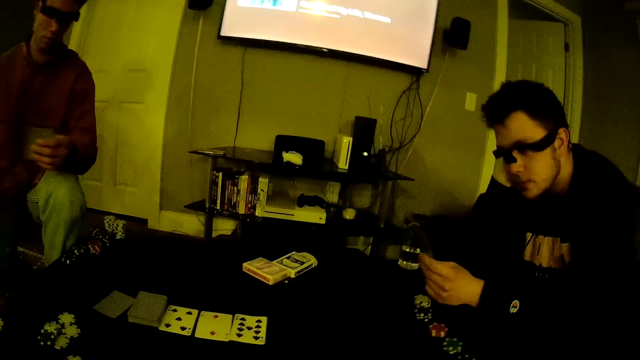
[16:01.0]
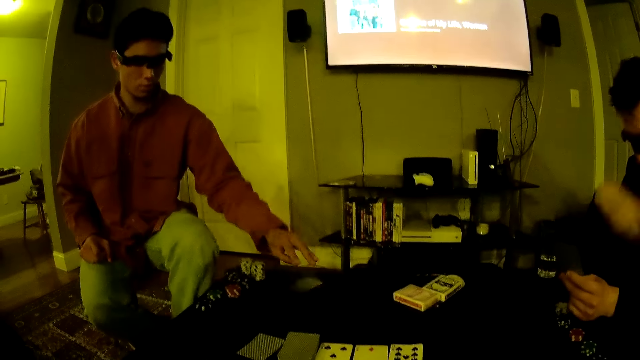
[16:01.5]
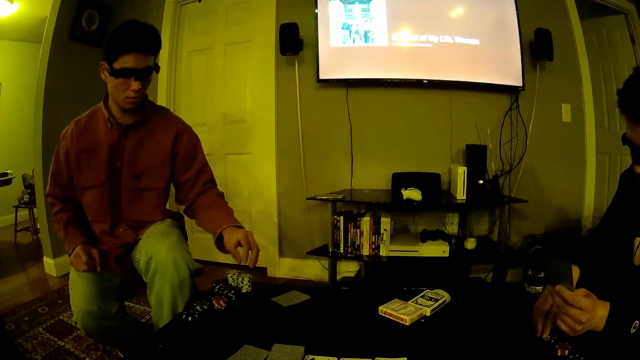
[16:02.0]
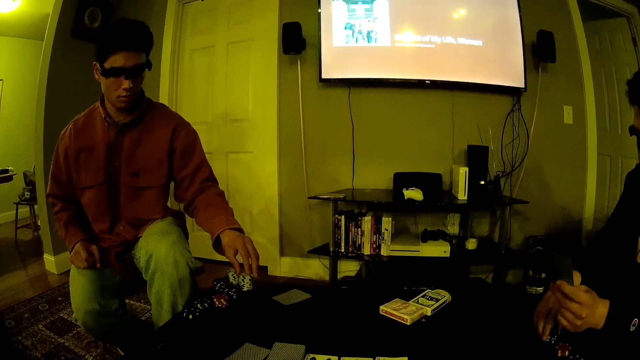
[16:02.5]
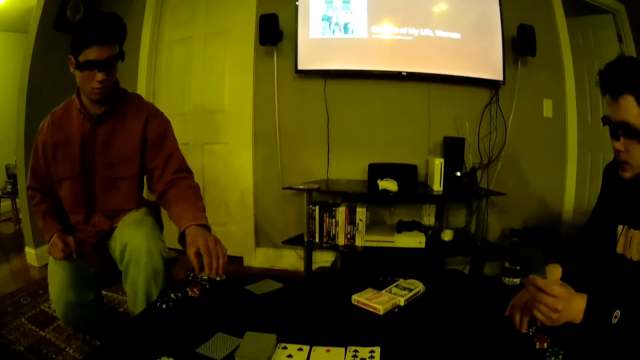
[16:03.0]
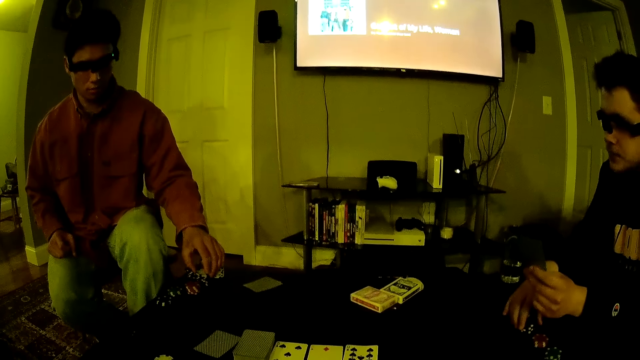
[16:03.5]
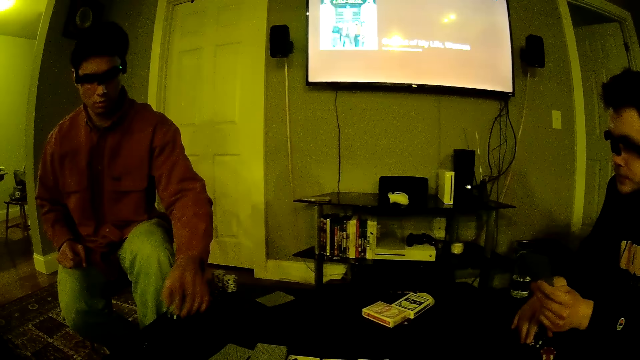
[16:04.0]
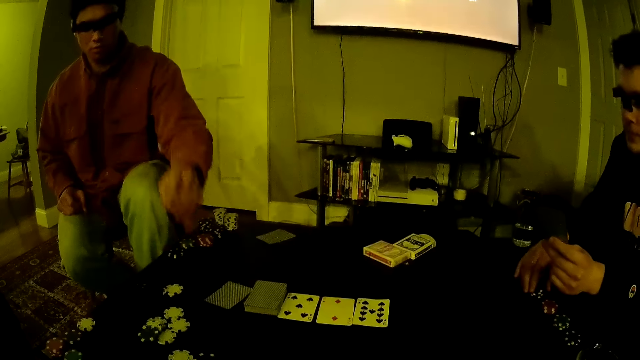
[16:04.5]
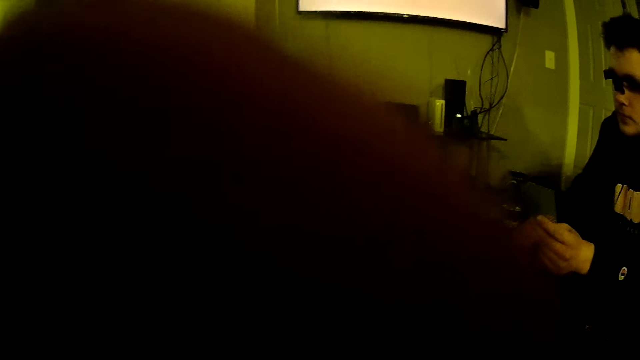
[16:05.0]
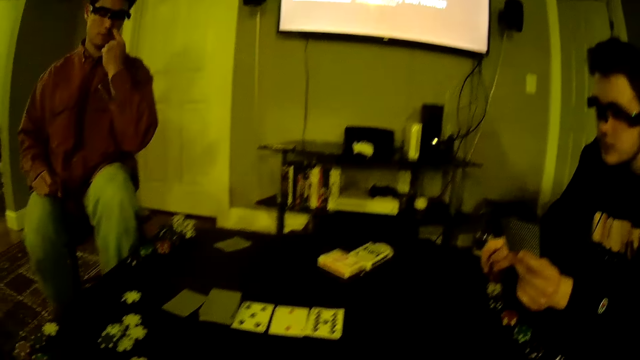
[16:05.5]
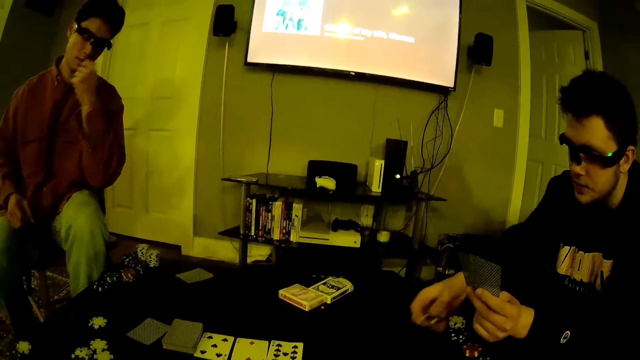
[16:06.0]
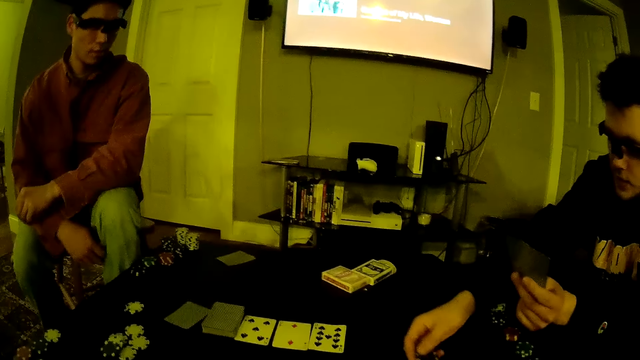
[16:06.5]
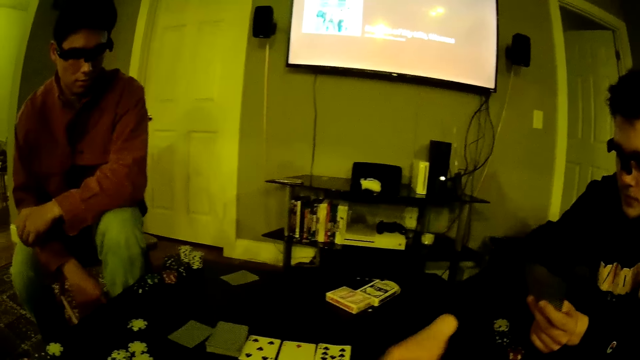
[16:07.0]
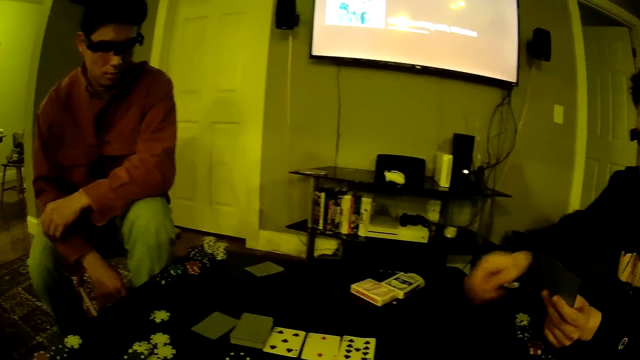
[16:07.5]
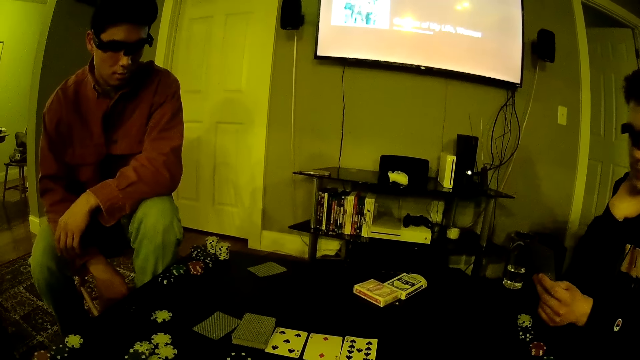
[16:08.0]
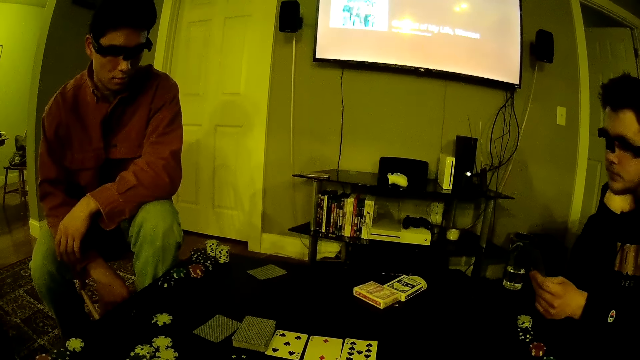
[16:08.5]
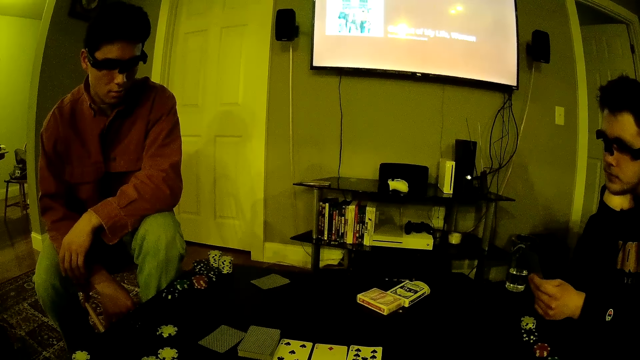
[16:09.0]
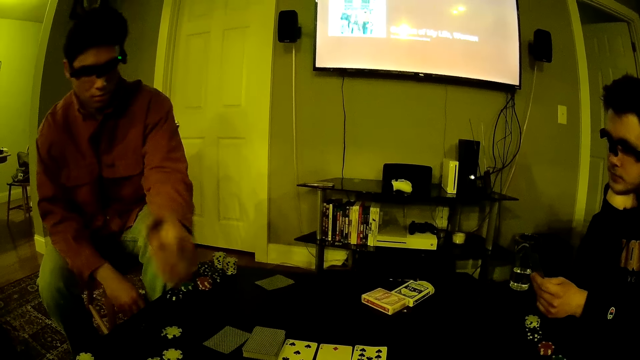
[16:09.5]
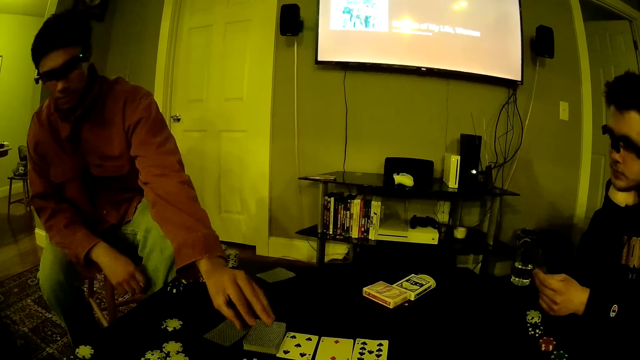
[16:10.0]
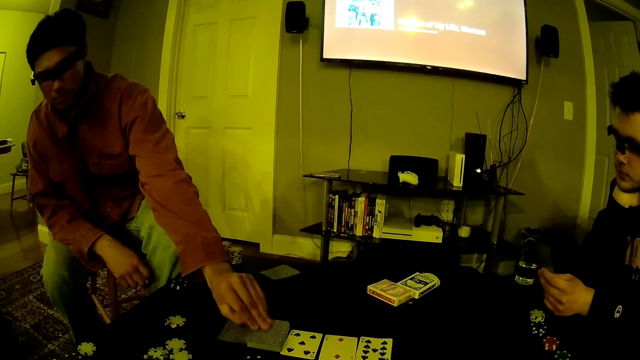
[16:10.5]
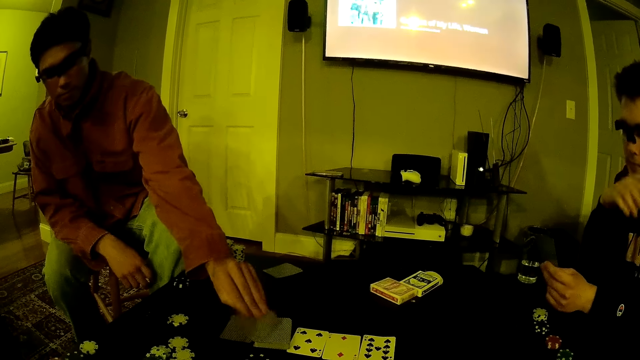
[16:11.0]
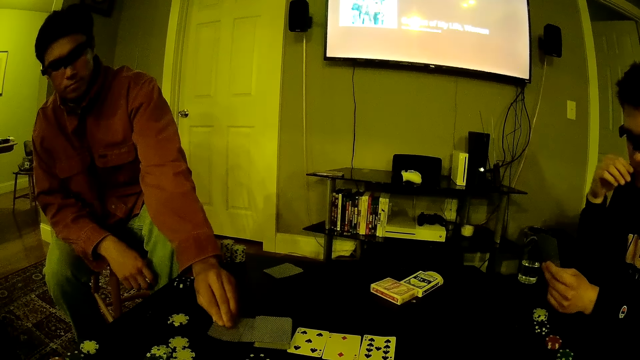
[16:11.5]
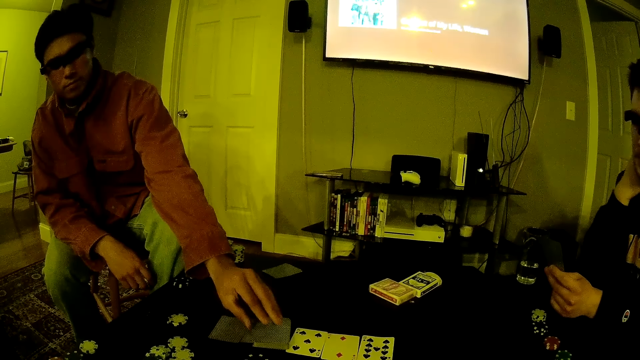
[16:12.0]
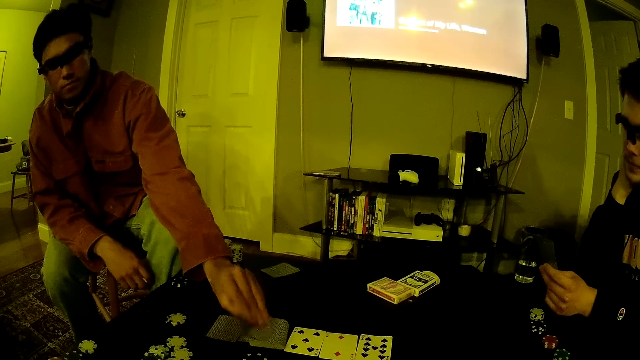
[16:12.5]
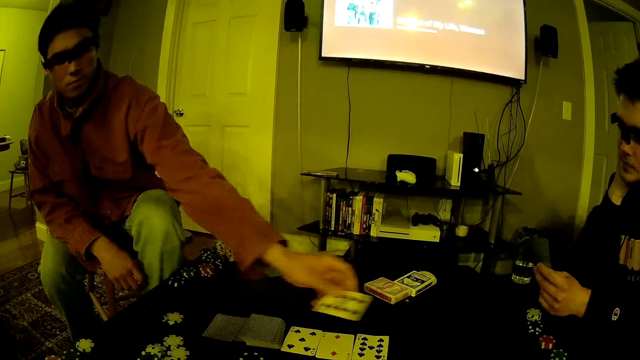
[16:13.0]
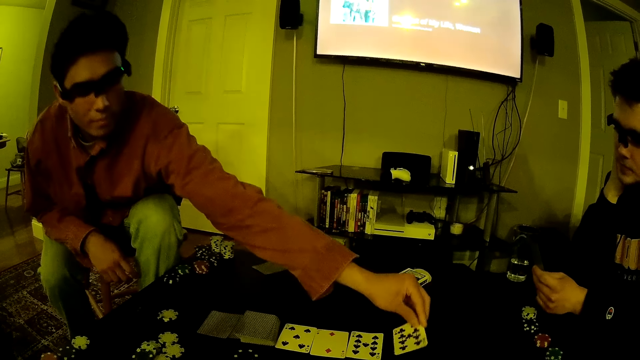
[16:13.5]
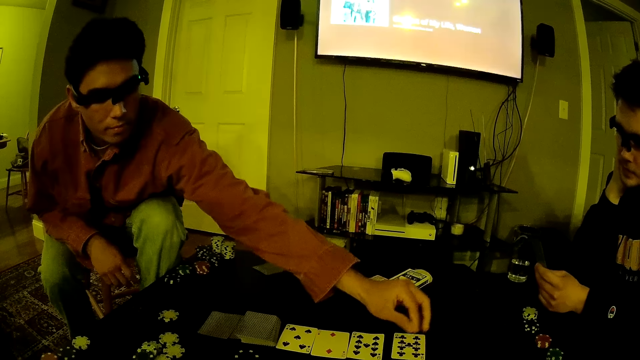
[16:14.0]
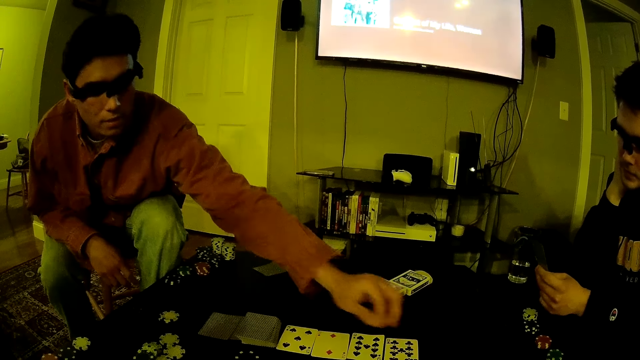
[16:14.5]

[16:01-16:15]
A man drops a card on the table with his left hand. He shovels the poker chip on the table and drops a casino token on the table. Another man shovels the poker chip on the table with his right hand, drops a casino token on the table and places his right hand on his chin. The first man shovels the card with his left hand and arranges cards on the table.

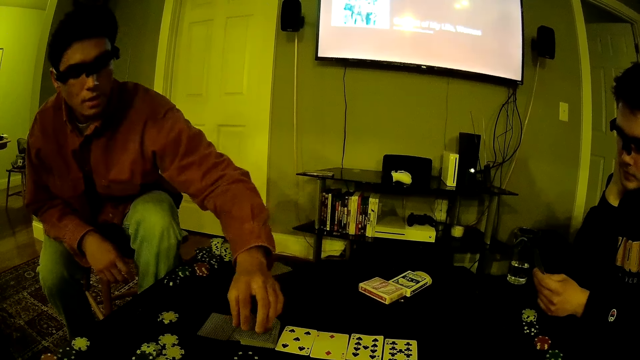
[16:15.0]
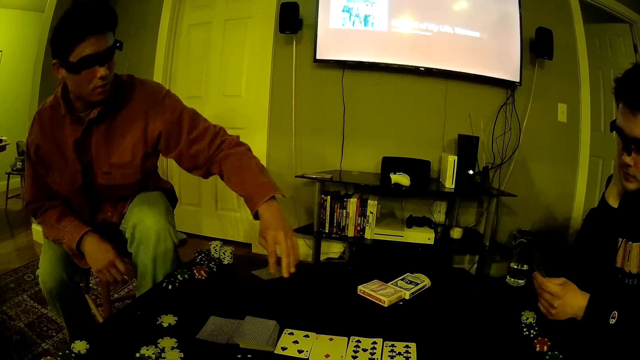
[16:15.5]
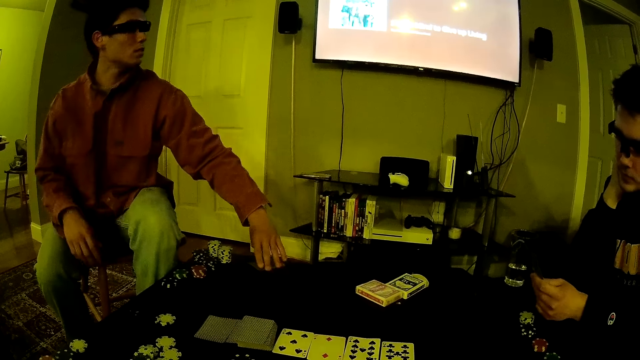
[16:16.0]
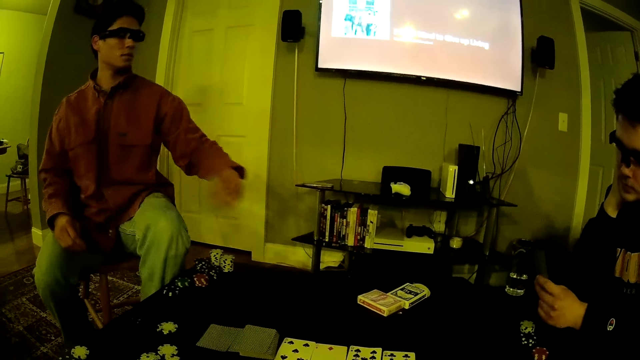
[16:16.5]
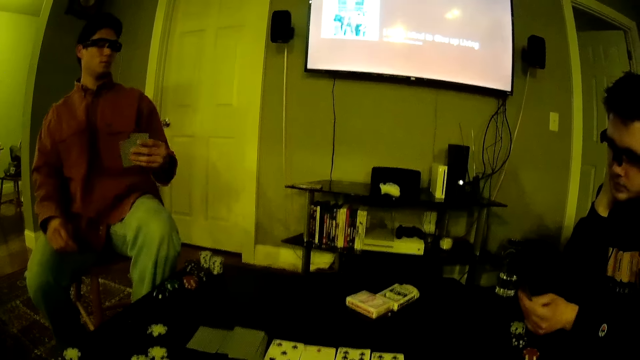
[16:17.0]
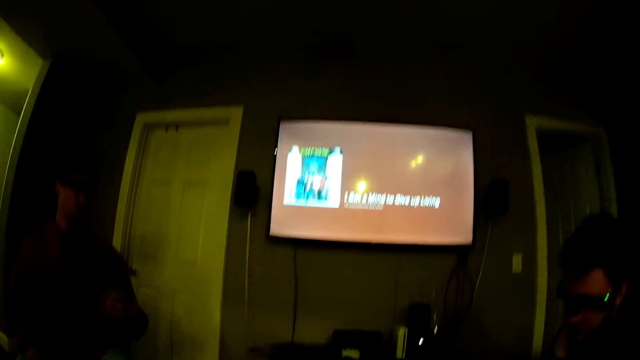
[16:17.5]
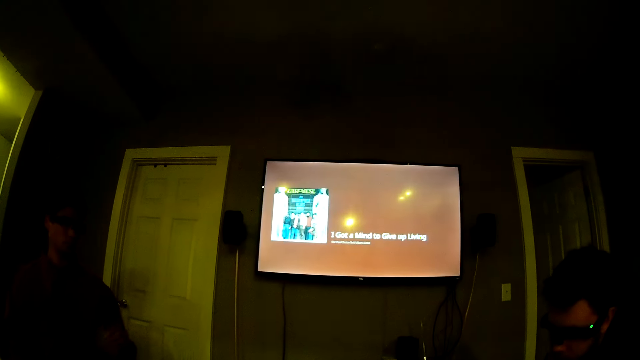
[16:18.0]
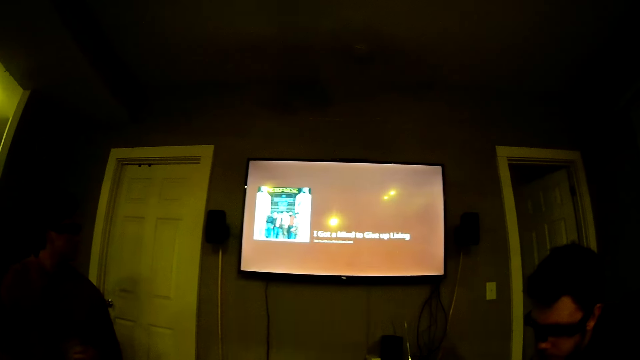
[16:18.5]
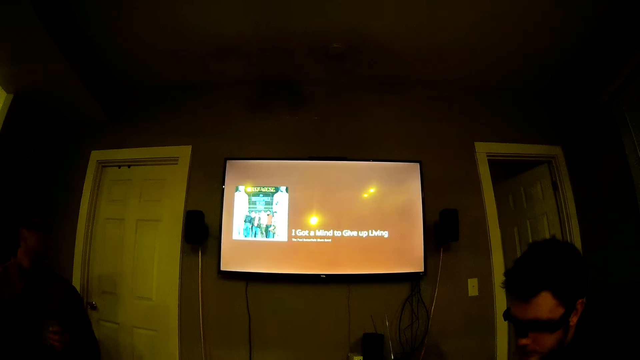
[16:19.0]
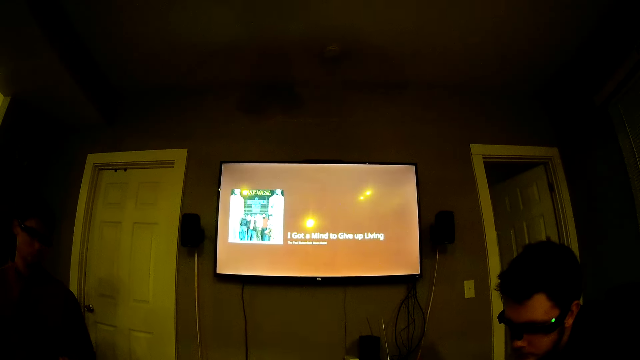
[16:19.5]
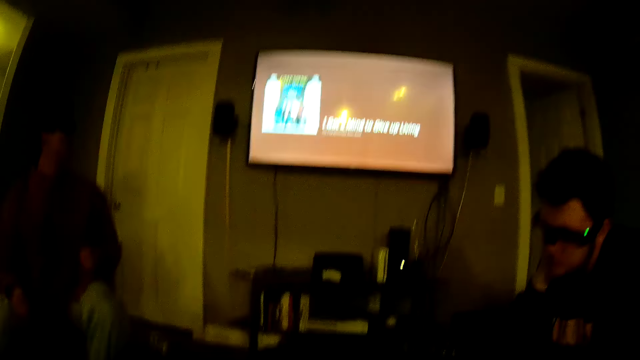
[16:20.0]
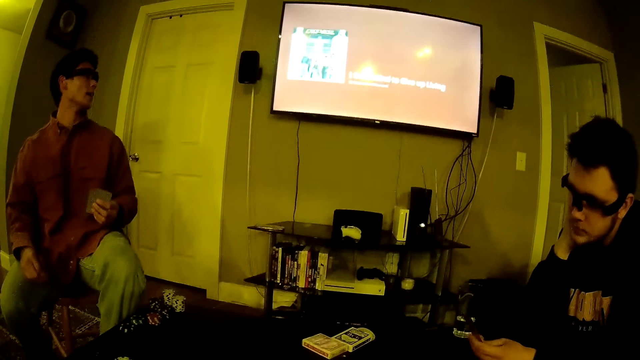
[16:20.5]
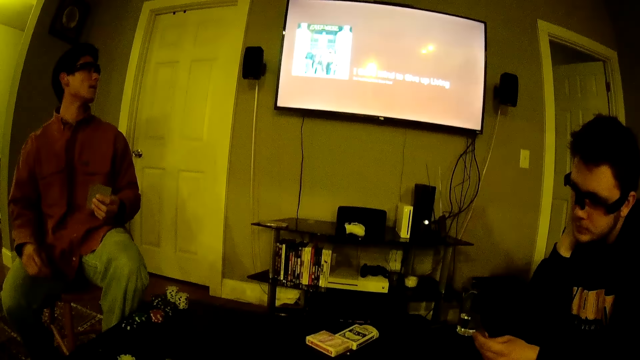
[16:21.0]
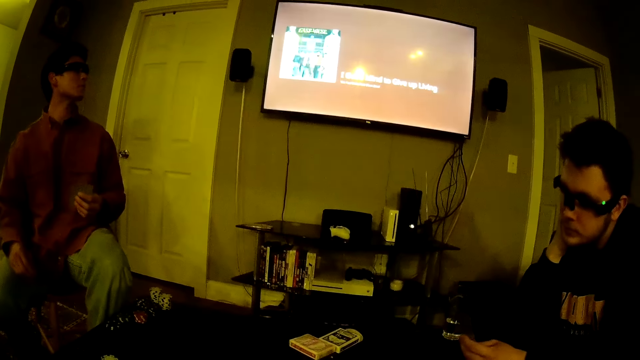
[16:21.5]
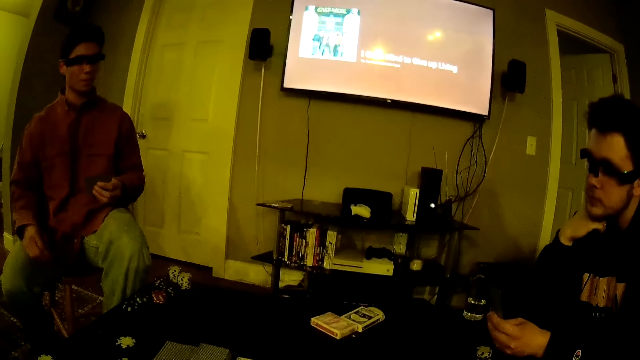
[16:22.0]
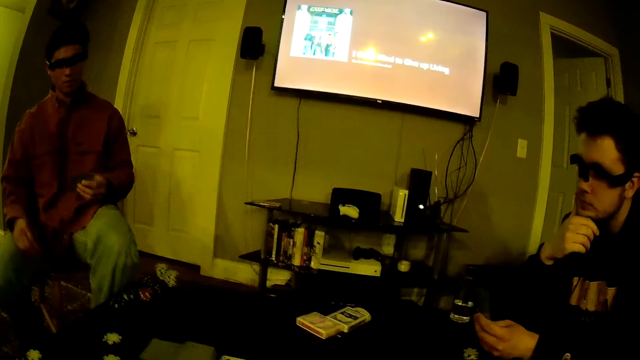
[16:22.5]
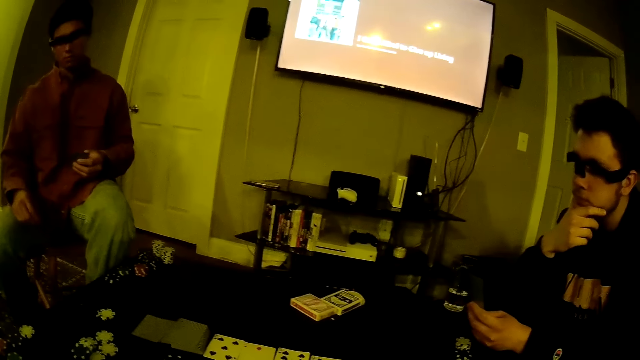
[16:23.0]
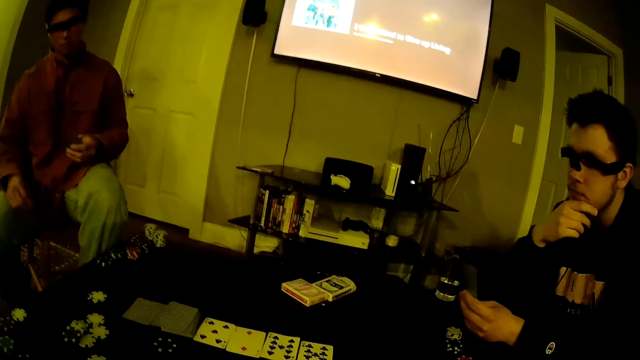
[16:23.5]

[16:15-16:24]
A man picks a card from the table with his left hand. The camera wearer looks at the television. The man sings the song and looks at the television.
